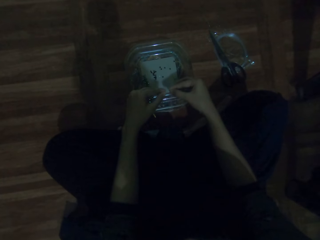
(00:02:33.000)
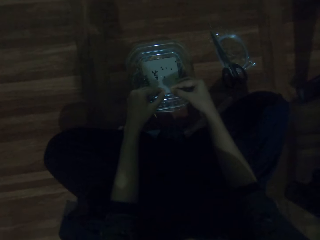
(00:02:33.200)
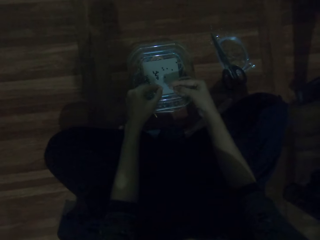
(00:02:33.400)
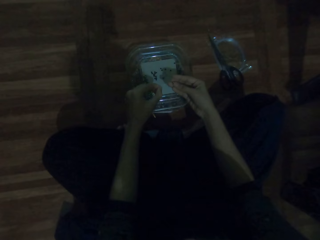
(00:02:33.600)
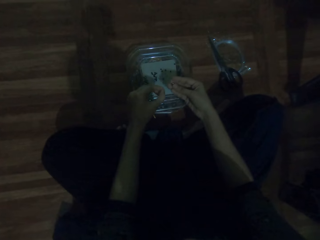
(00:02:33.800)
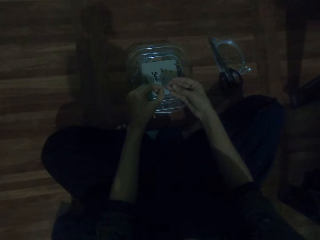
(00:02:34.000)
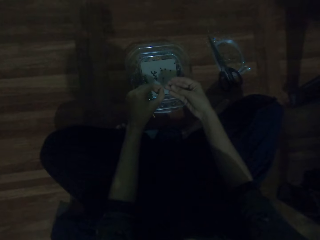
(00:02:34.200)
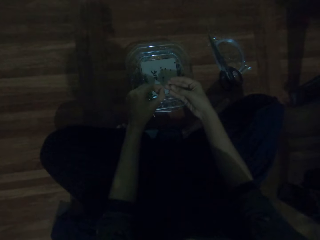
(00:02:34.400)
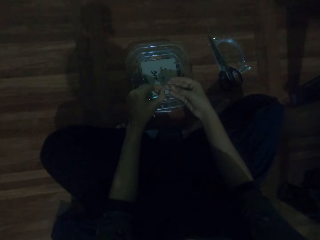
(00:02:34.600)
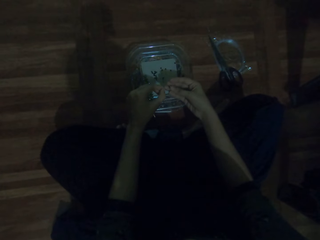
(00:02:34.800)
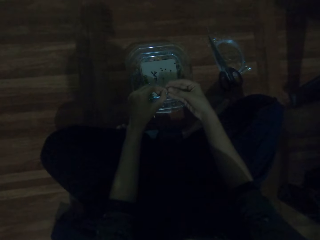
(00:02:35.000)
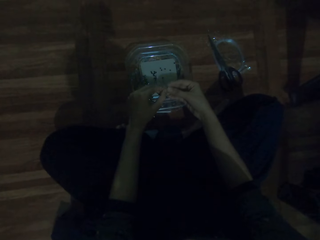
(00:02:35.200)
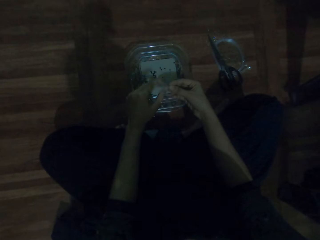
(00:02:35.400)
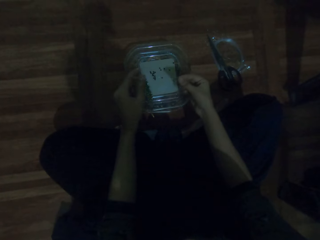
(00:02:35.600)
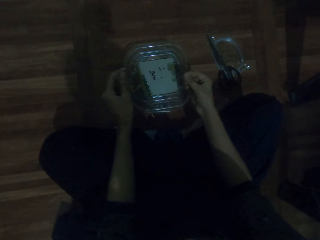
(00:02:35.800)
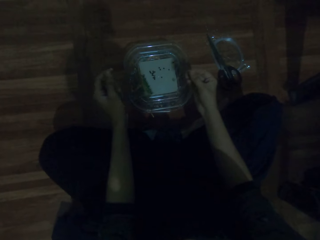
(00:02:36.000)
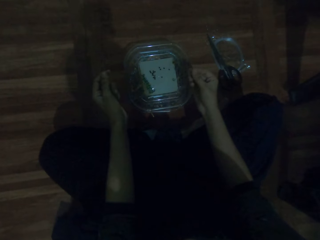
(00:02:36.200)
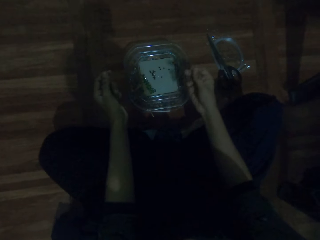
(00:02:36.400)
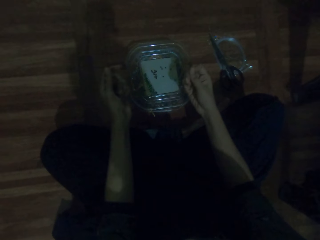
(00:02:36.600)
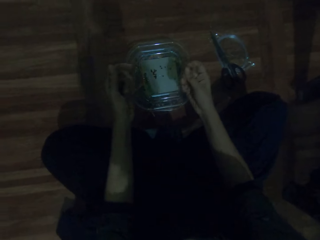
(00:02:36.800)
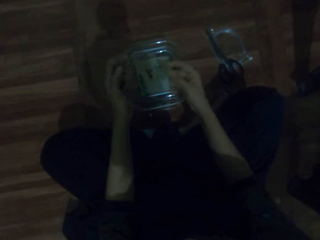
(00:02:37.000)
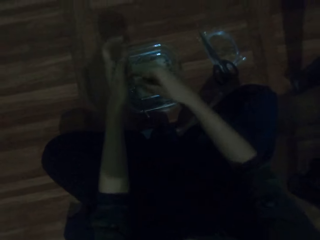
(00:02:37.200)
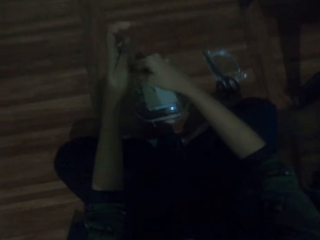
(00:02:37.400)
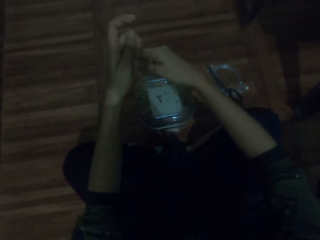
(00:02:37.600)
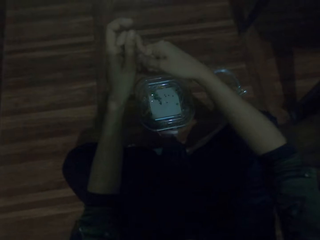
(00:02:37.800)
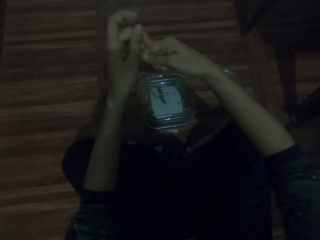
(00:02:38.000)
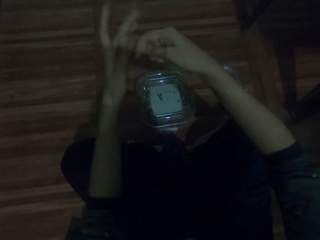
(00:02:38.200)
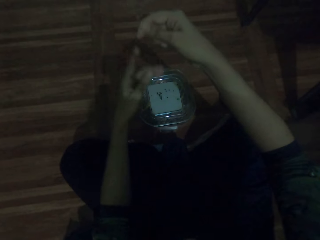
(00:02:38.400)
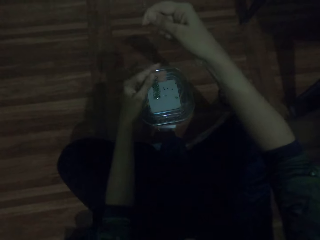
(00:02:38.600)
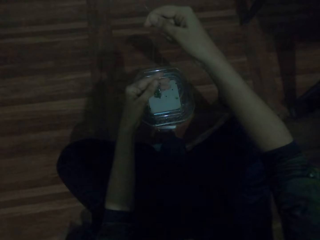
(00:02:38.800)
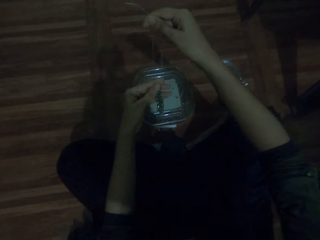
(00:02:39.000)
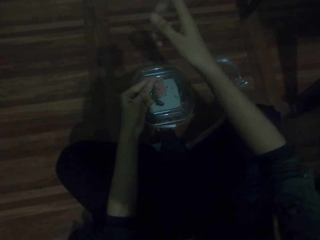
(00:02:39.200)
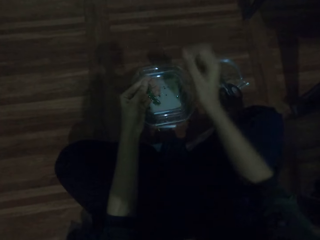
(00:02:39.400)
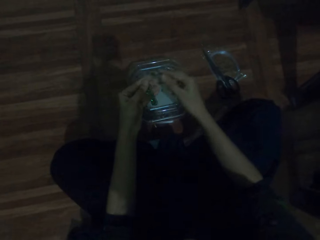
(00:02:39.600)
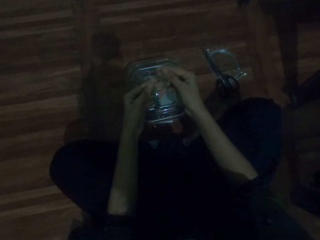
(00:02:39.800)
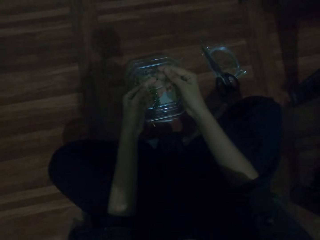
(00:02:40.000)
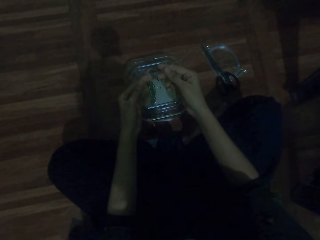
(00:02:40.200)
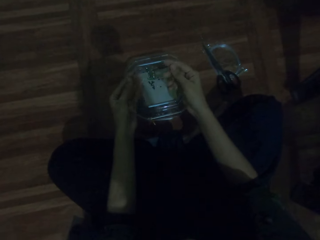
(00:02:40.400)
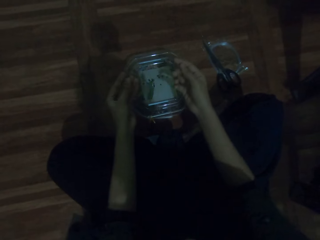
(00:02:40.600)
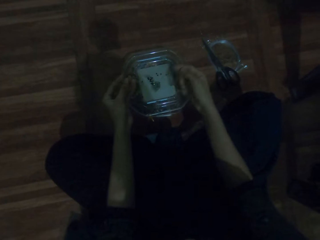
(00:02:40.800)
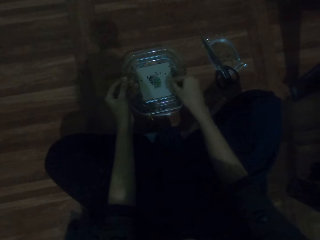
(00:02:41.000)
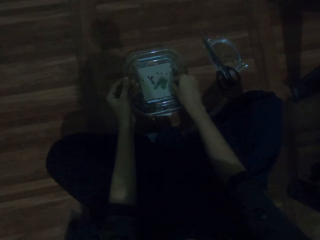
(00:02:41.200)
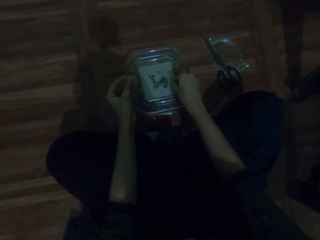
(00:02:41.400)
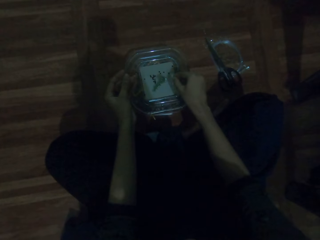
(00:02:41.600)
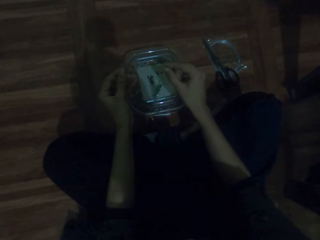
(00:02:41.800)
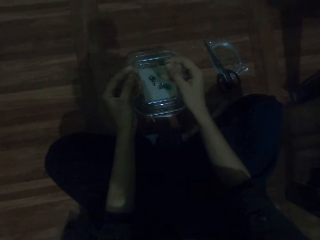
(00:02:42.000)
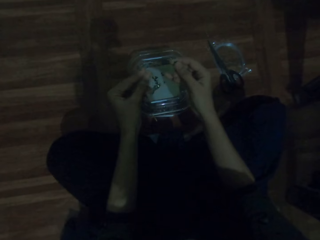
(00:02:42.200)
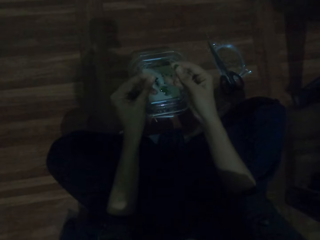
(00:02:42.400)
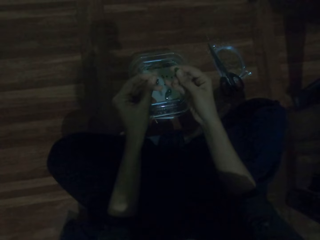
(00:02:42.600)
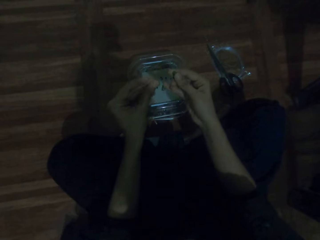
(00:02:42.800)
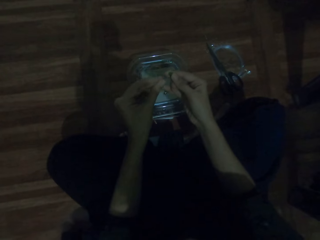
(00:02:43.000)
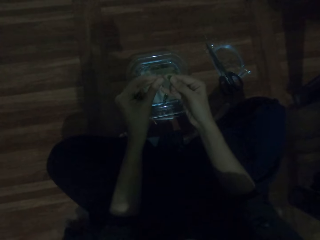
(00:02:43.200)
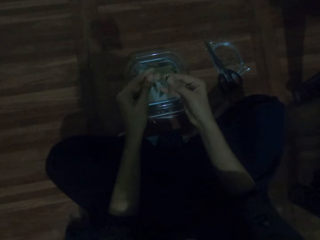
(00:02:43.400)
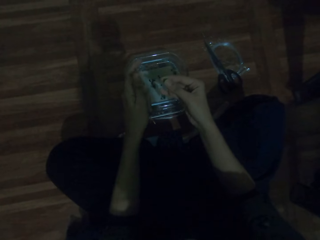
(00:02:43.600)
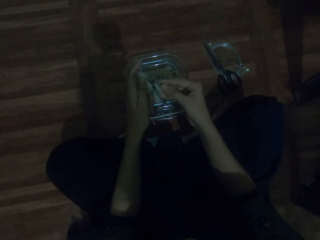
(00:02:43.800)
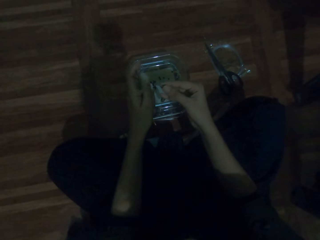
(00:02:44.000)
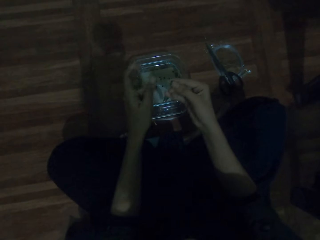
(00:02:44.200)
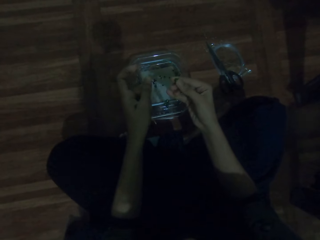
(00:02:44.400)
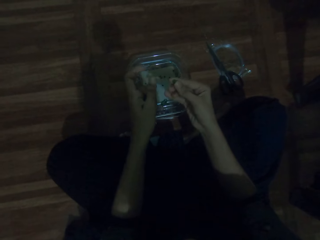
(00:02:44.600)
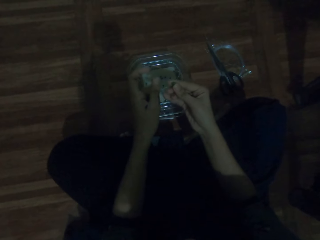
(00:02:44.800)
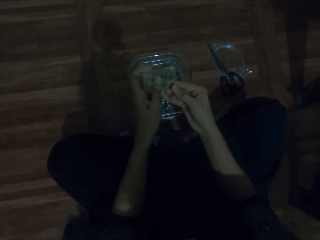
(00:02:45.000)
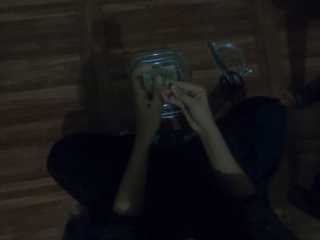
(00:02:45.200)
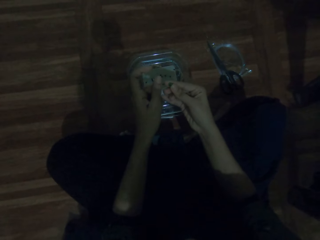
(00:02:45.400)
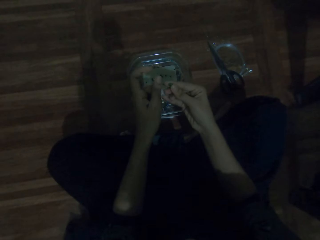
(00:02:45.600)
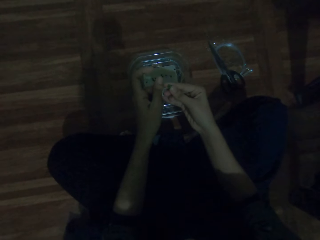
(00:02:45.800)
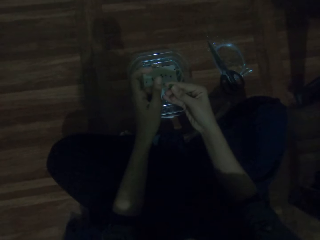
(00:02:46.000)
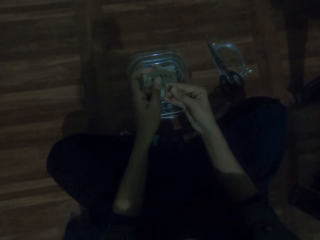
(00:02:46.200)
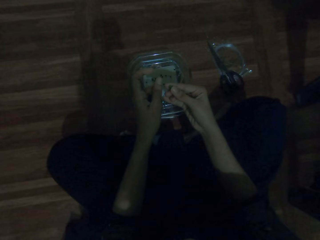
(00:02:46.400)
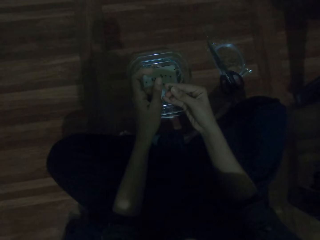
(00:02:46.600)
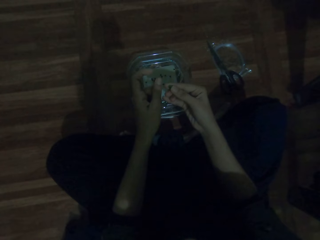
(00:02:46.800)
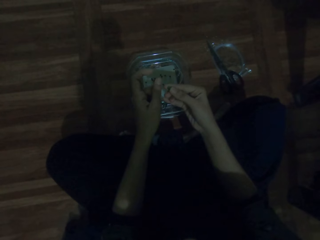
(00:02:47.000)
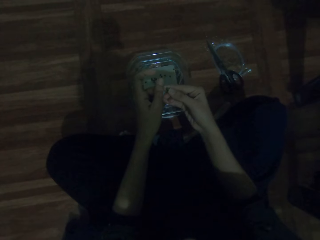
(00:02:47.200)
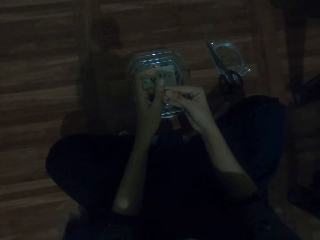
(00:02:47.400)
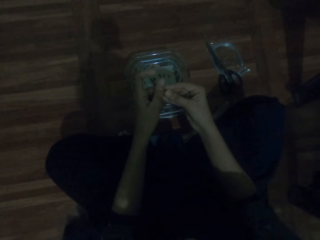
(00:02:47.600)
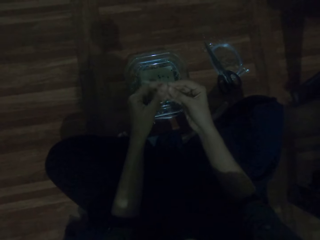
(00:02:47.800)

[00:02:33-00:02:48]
The camera wearer puts the beads on the beading wire. They look at the bracelet. They pick the beads from the tin. They put the beads on the beading wire.

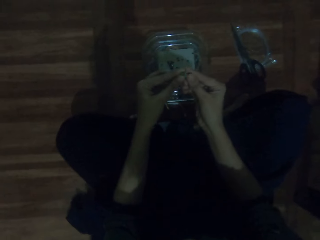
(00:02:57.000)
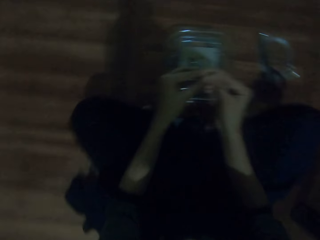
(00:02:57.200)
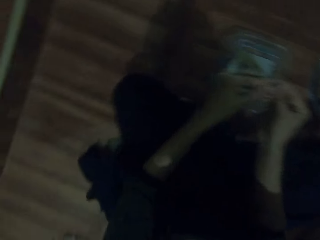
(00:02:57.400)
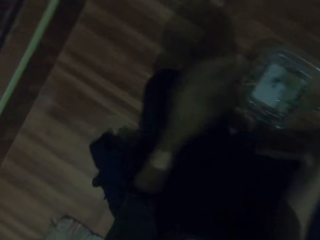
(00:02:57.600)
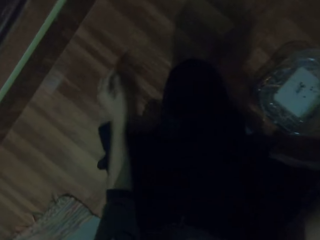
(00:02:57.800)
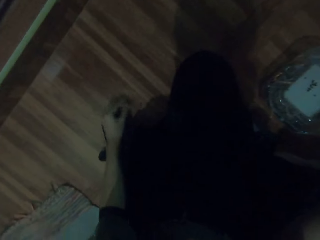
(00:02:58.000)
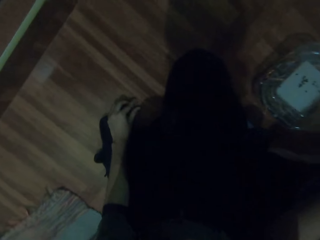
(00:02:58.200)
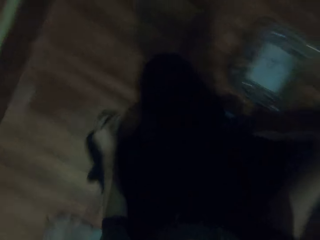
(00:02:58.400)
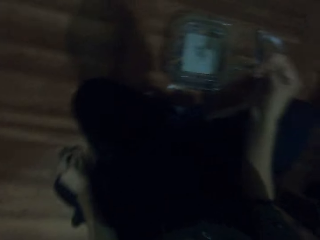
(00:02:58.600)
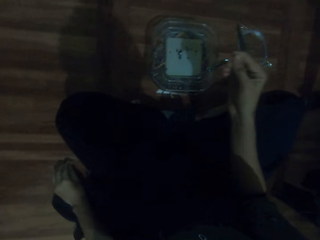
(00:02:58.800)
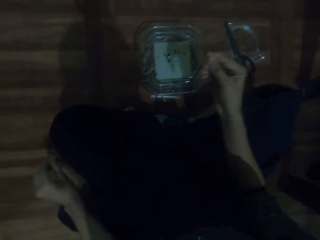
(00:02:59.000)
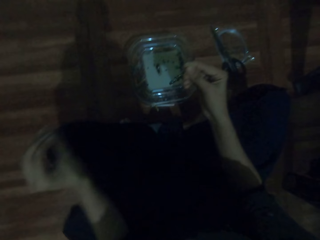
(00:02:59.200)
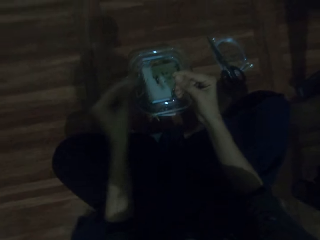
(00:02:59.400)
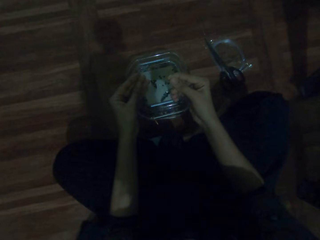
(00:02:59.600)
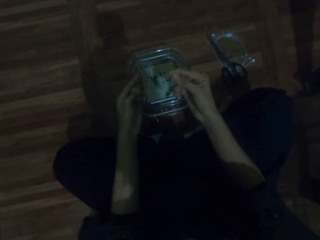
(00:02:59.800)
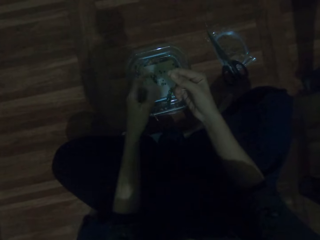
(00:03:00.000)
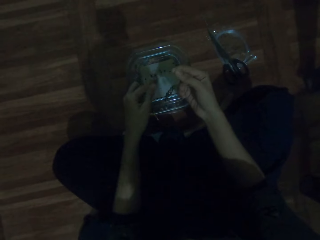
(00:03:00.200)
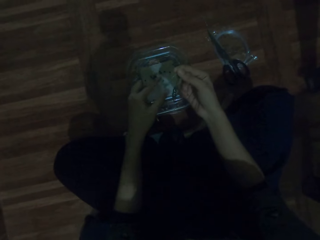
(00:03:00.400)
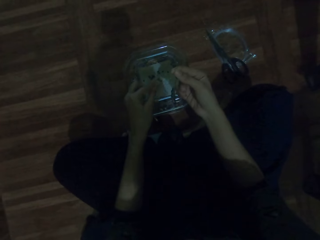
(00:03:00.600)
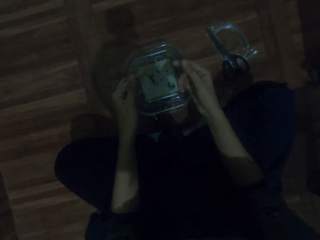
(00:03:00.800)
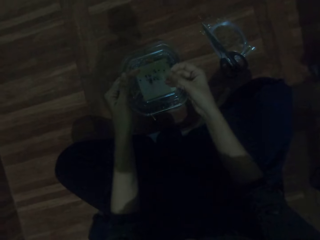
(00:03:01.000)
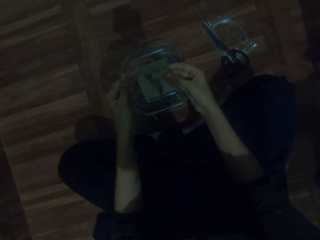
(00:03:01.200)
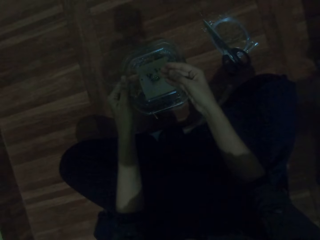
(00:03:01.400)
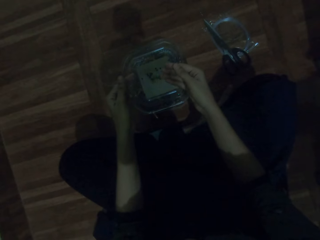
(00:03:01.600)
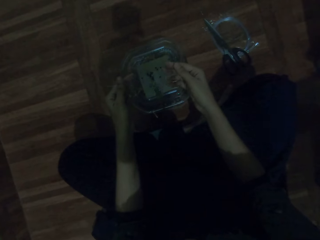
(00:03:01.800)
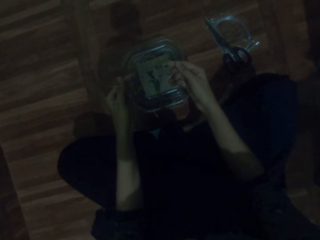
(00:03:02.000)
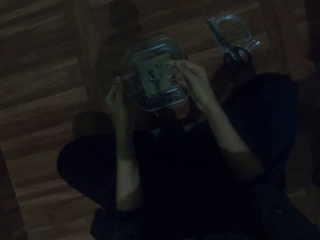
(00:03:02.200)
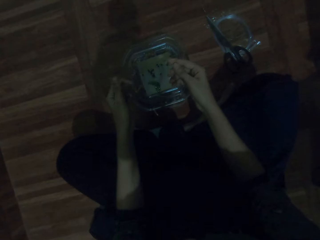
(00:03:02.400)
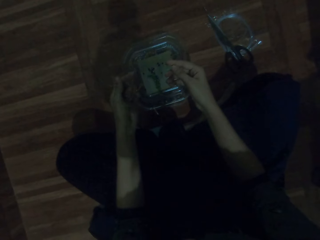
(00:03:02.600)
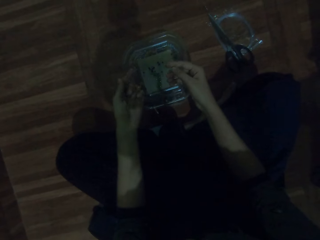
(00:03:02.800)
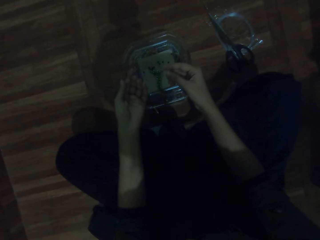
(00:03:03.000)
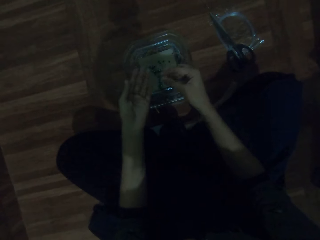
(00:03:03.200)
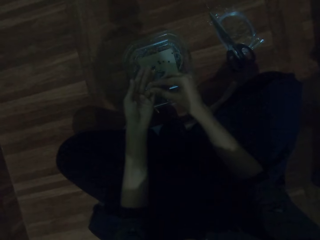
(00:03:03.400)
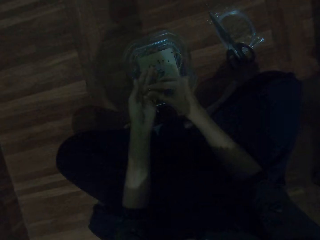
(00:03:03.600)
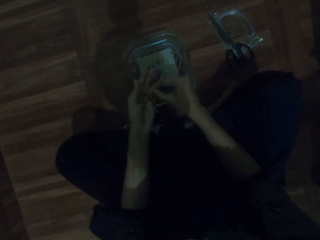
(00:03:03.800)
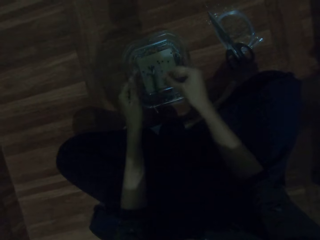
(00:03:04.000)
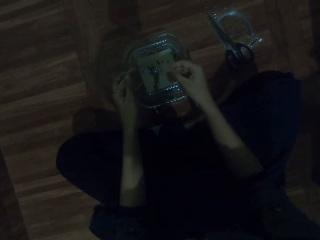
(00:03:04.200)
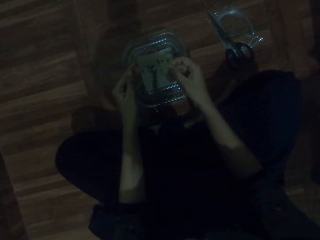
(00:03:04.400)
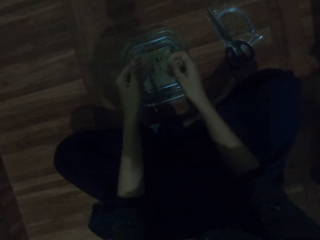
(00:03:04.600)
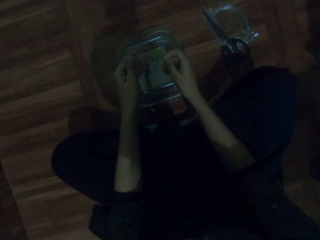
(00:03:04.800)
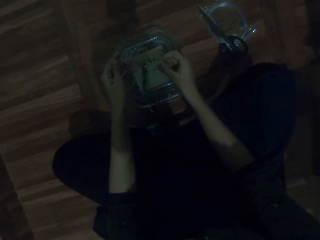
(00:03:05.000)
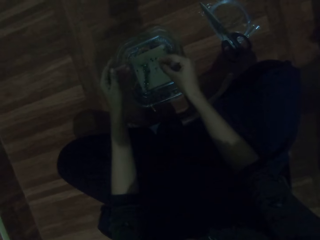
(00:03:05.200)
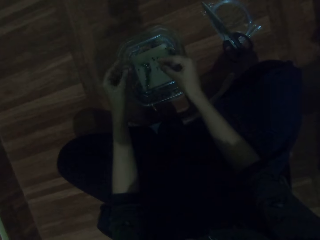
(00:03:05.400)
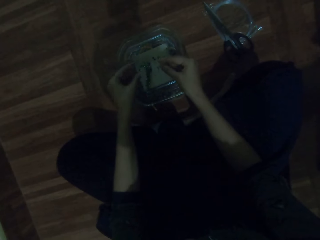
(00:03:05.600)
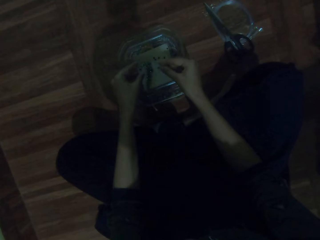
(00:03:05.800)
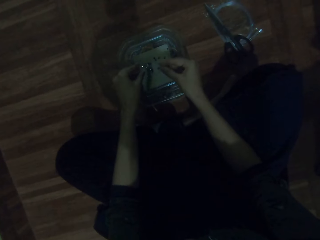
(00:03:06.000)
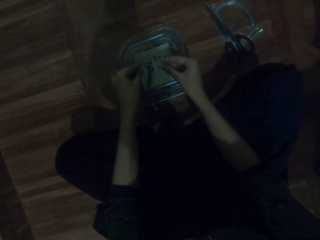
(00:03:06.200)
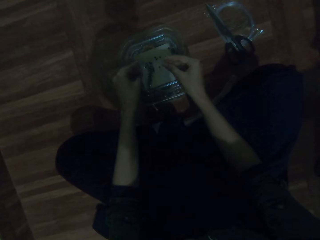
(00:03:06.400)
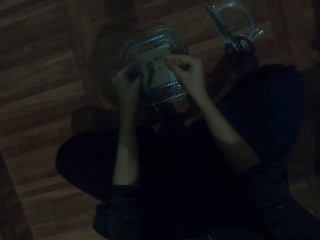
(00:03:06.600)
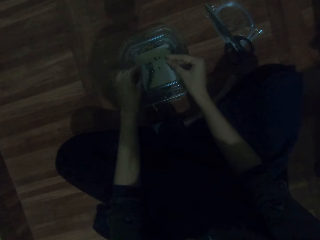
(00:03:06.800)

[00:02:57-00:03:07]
The camera wearer looks around. They pick a bead on the container. They look at the bracelet. They pick the bead from the hand.
